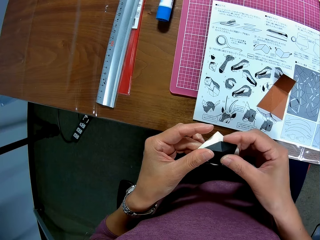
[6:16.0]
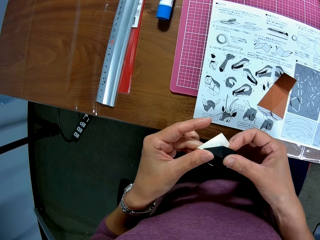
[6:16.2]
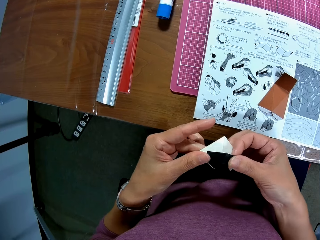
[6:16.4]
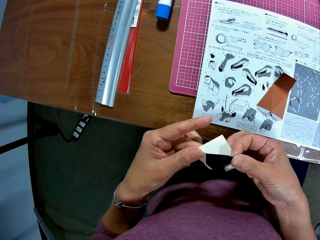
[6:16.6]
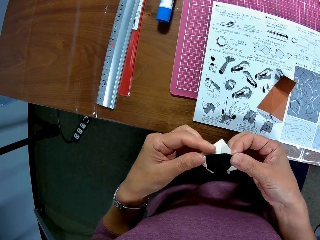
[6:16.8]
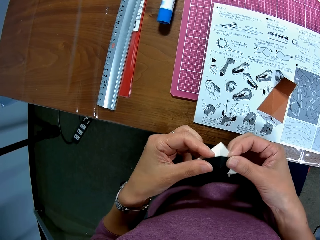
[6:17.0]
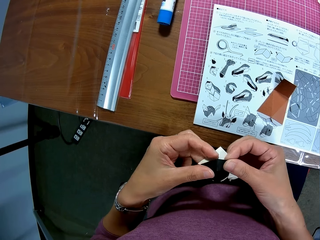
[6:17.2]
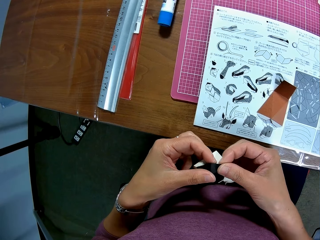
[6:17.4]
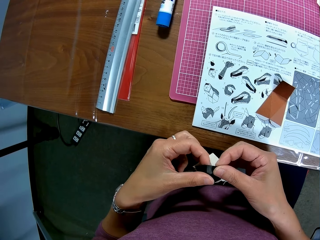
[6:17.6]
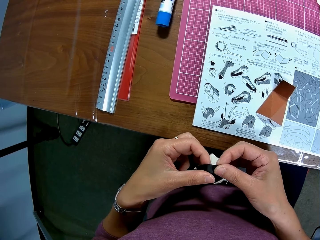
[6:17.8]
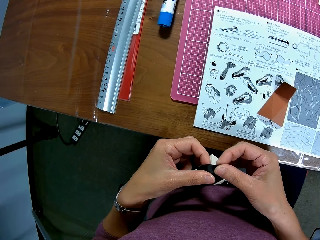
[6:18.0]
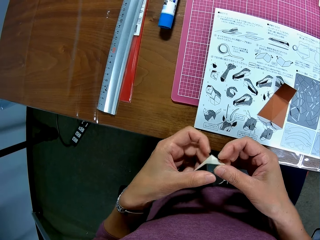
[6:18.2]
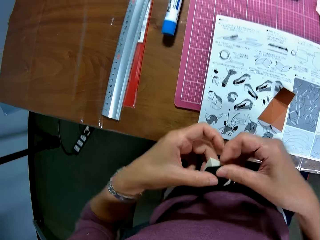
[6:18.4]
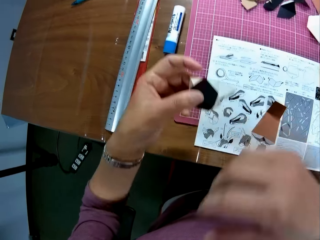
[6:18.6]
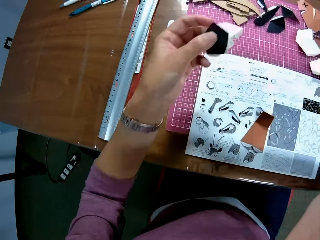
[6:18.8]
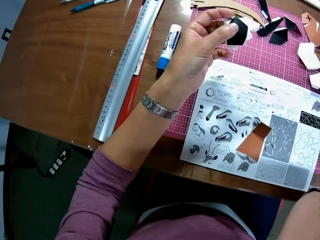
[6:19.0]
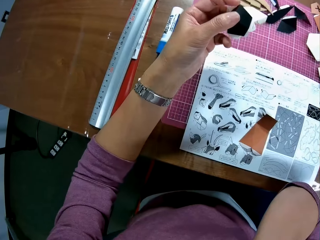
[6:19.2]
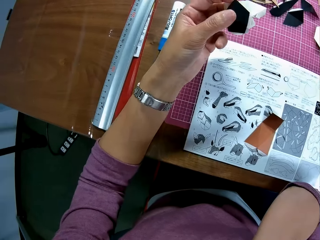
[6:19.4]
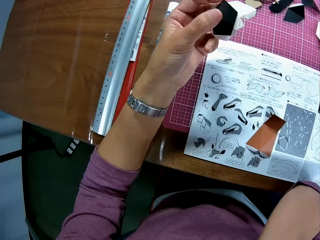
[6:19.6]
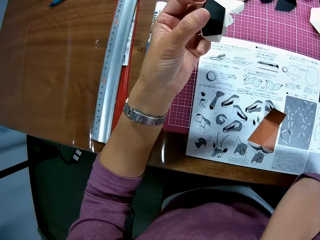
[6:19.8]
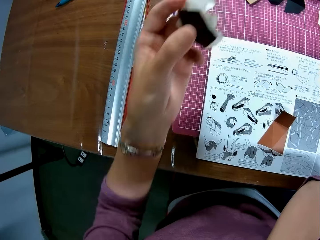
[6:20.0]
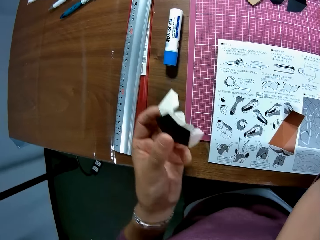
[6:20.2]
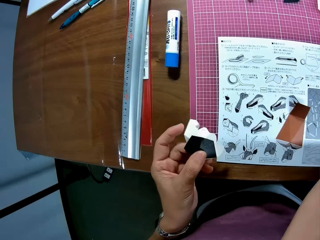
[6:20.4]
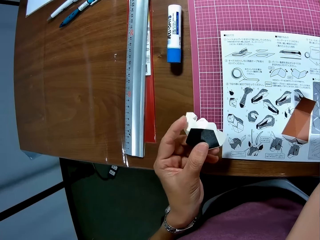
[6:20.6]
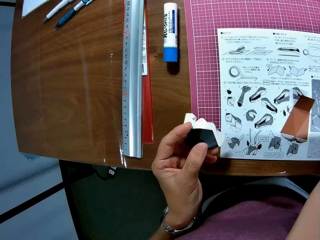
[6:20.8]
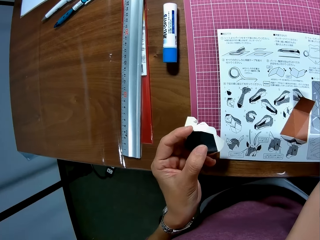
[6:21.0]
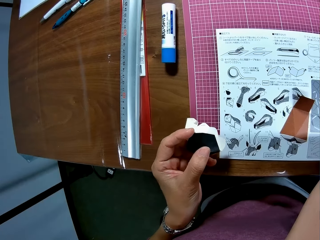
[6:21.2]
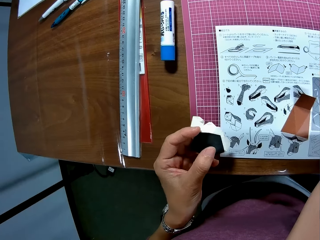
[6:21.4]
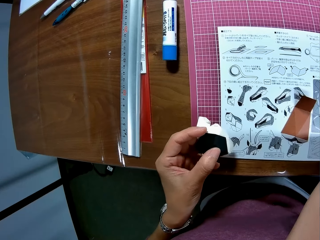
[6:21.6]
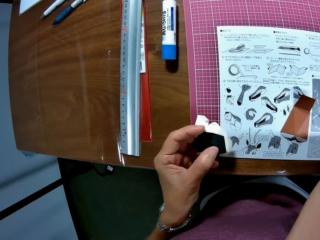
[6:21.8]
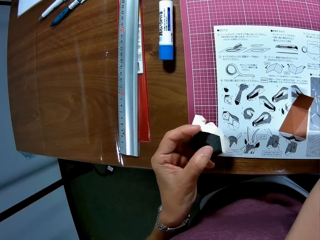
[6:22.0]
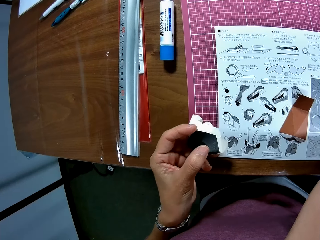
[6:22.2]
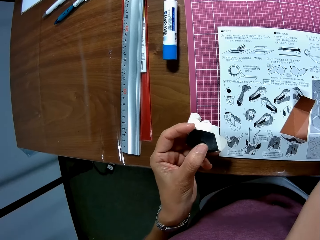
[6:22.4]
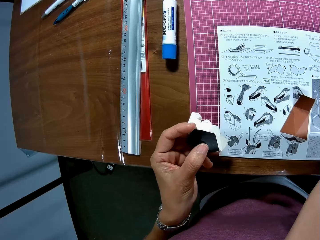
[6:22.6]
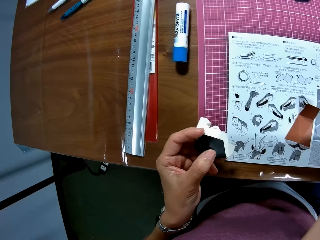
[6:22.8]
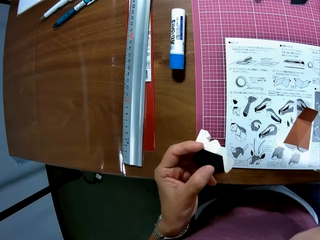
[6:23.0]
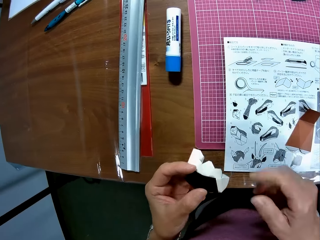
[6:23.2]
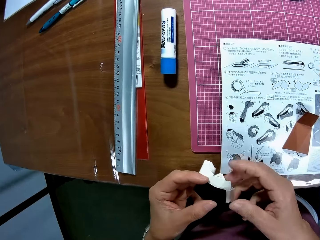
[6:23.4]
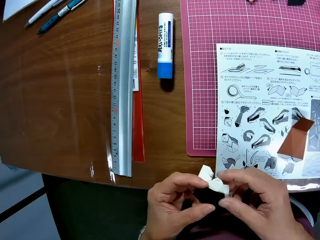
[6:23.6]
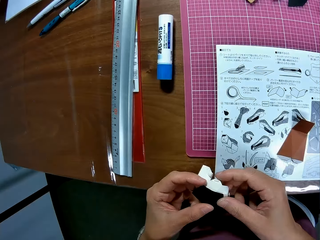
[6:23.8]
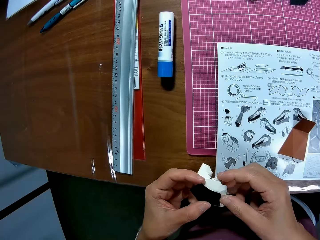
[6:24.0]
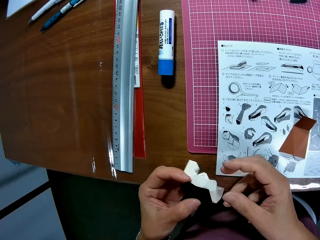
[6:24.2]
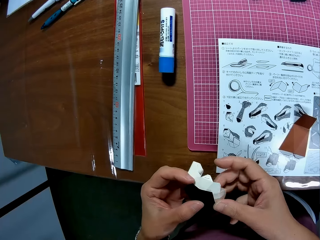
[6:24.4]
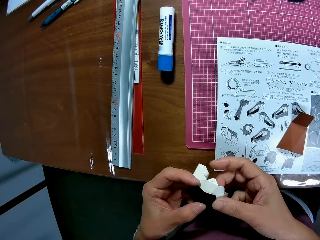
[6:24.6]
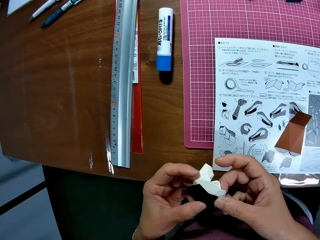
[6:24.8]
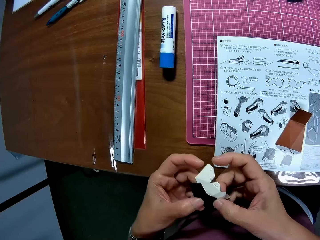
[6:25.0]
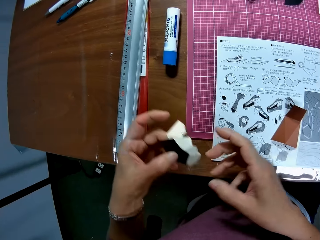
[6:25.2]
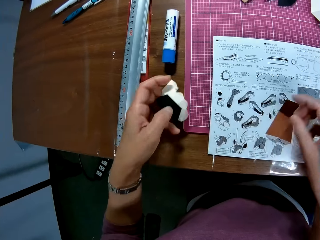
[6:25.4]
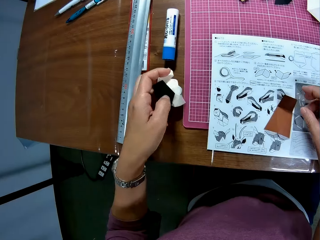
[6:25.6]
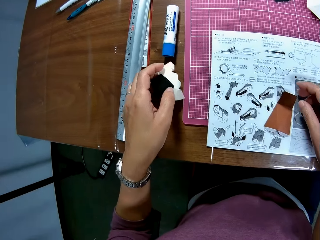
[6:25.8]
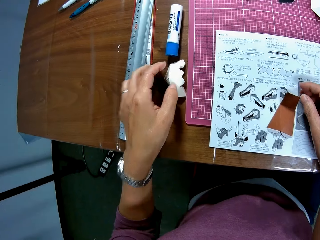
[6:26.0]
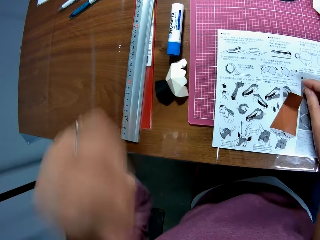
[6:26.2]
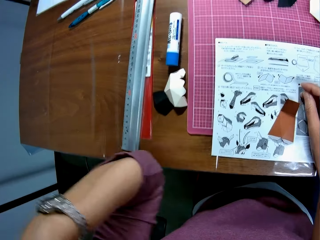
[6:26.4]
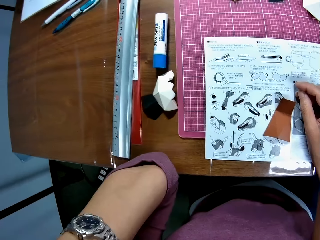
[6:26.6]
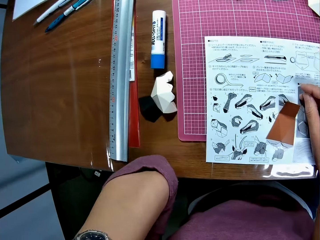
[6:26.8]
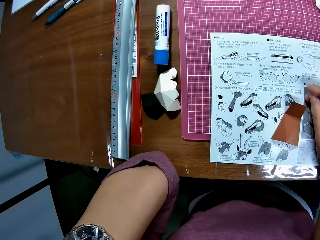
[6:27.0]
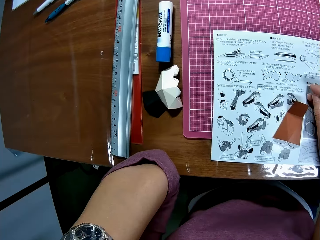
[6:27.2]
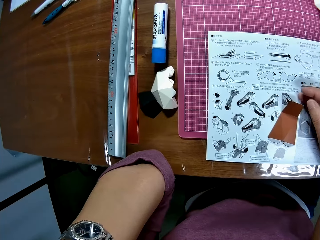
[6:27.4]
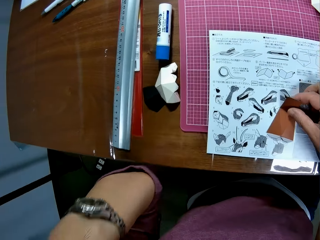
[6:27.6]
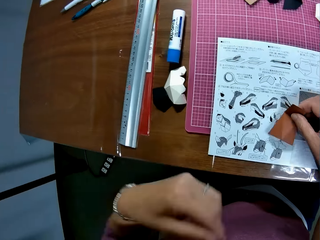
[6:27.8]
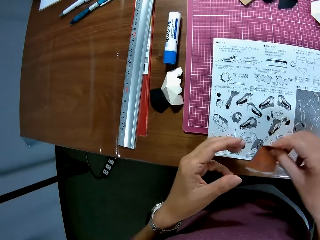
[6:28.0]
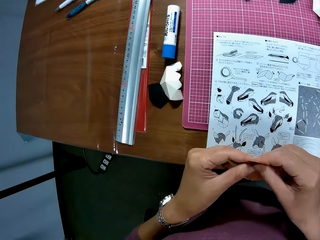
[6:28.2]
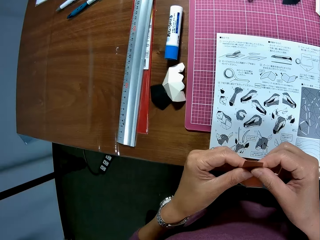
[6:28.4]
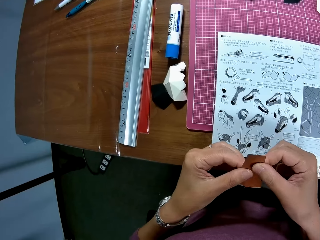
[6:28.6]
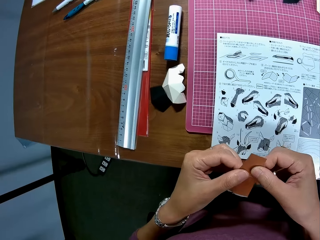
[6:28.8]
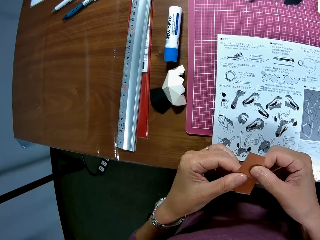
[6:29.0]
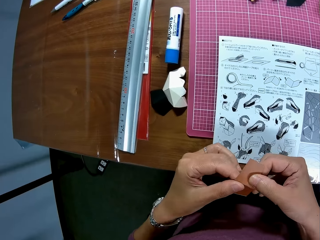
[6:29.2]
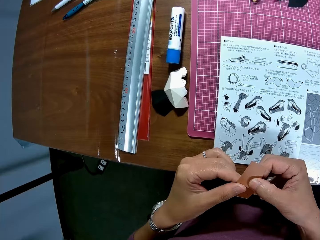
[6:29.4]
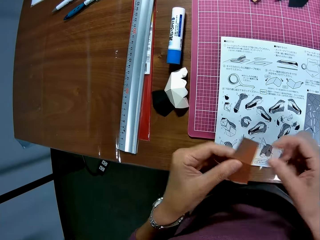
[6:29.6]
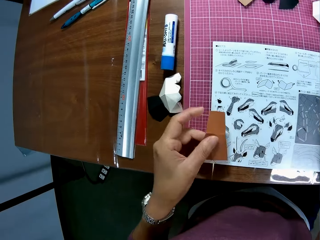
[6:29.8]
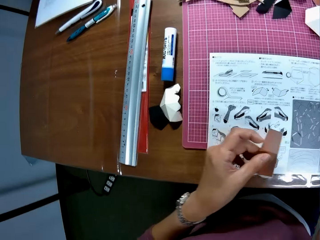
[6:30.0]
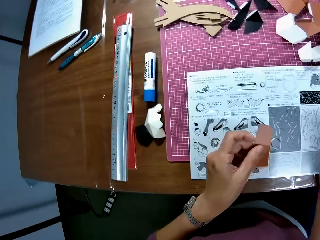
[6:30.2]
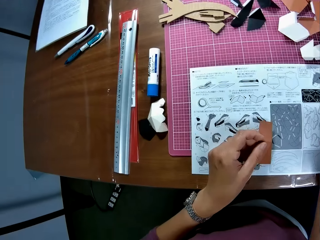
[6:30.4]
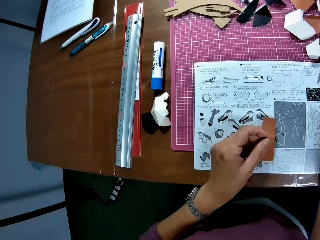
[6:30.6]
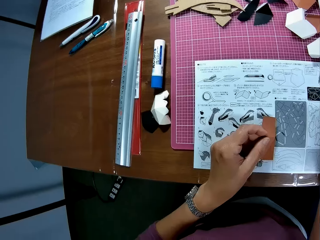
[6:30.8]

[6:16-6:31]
The camera wearer puts his hand on the table. He touches his face. He lifts up the crafting papers. He puts the crafting papers on the table. He touches his shoulder. He adjusts his camera. He picks up a crafting paper on the table.

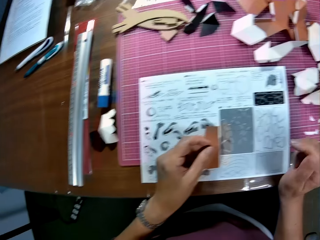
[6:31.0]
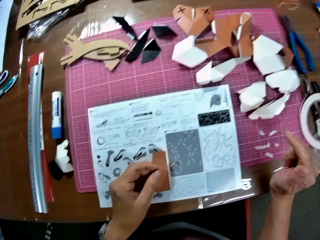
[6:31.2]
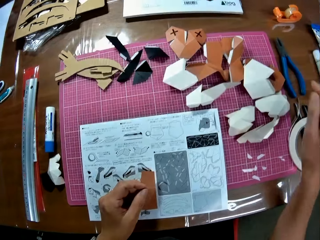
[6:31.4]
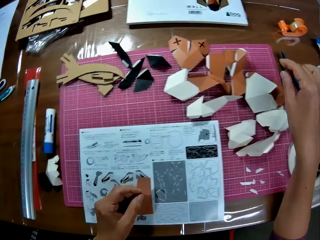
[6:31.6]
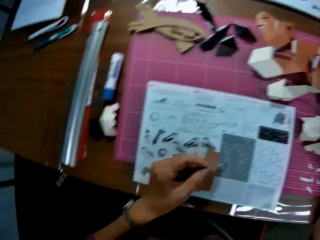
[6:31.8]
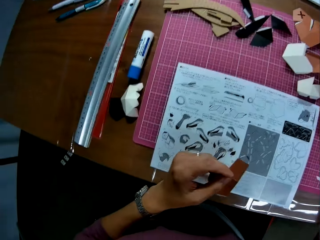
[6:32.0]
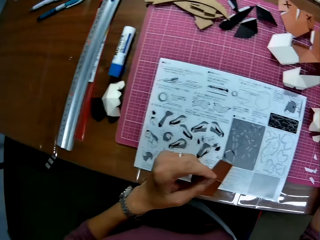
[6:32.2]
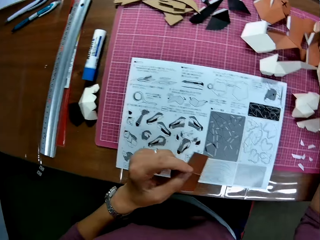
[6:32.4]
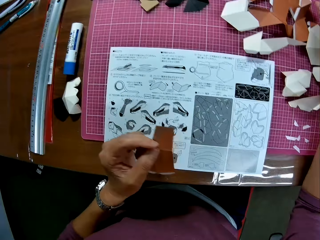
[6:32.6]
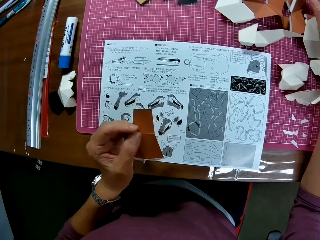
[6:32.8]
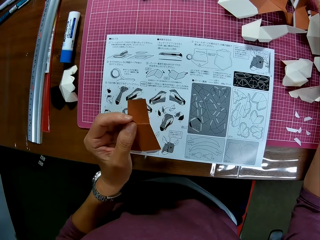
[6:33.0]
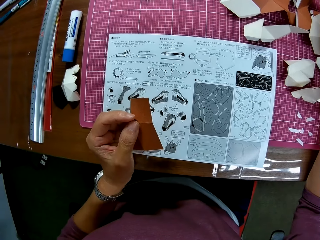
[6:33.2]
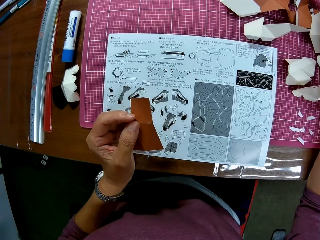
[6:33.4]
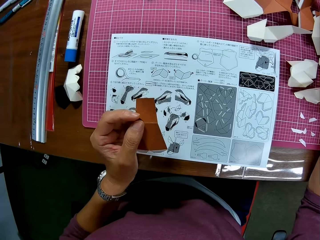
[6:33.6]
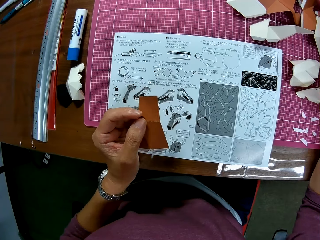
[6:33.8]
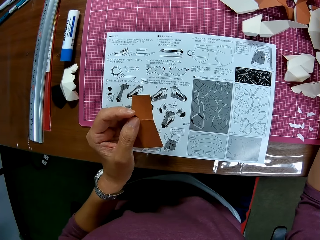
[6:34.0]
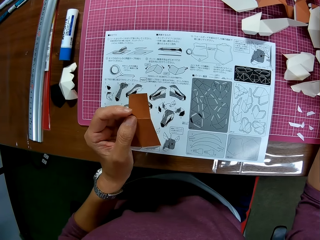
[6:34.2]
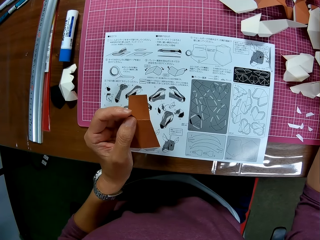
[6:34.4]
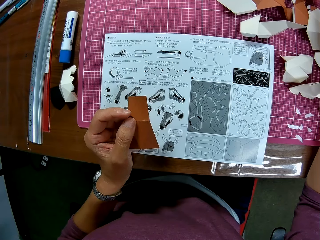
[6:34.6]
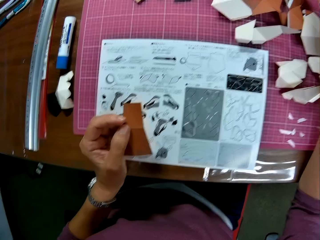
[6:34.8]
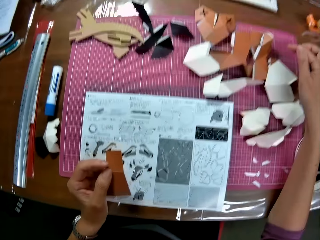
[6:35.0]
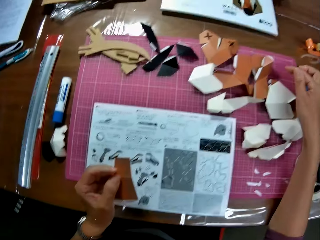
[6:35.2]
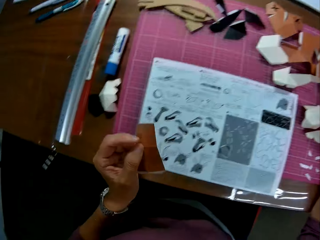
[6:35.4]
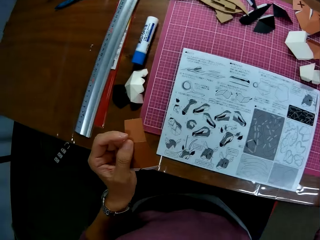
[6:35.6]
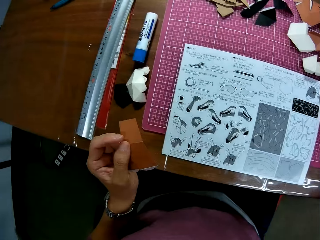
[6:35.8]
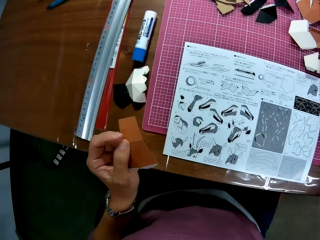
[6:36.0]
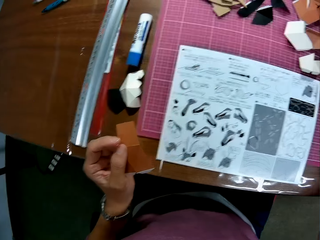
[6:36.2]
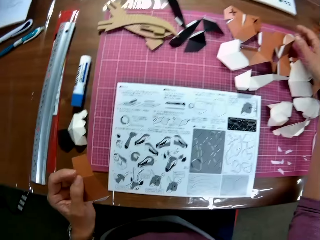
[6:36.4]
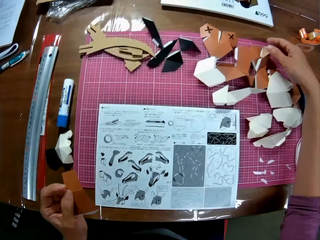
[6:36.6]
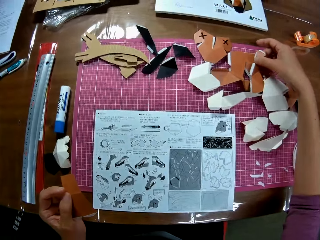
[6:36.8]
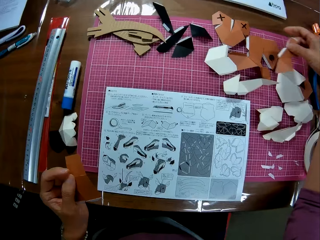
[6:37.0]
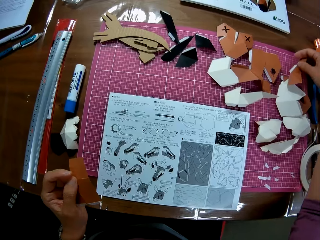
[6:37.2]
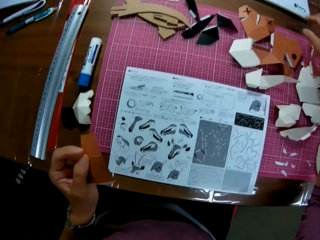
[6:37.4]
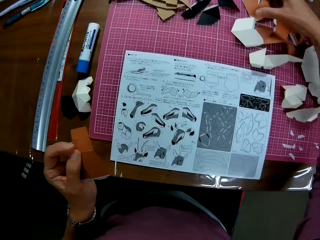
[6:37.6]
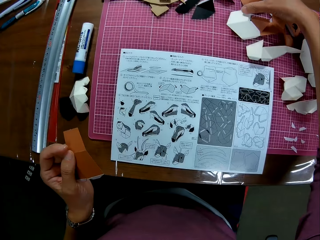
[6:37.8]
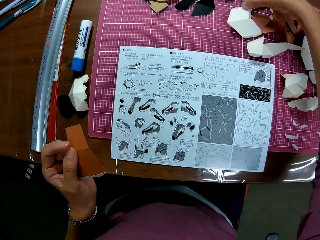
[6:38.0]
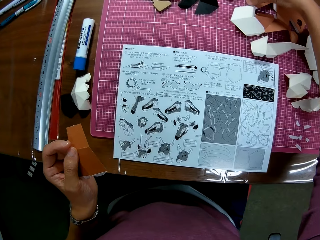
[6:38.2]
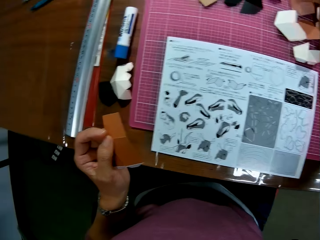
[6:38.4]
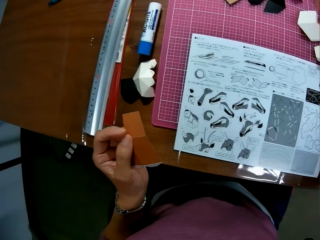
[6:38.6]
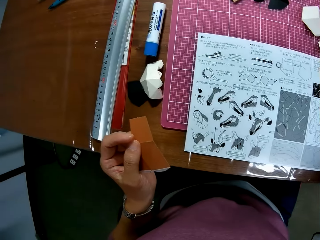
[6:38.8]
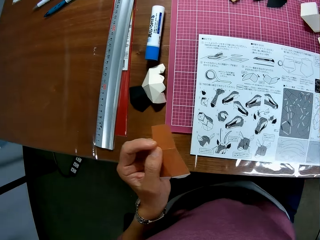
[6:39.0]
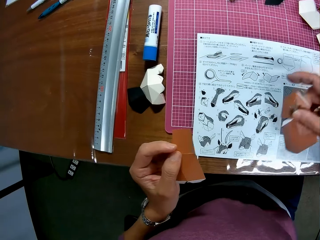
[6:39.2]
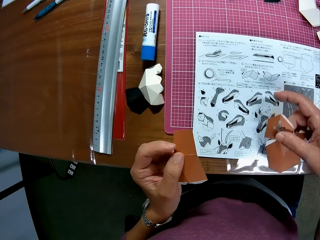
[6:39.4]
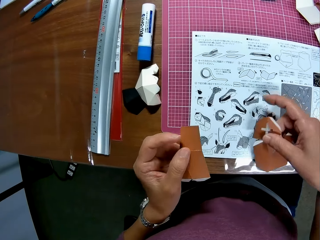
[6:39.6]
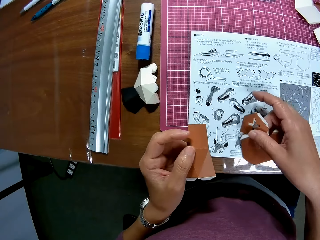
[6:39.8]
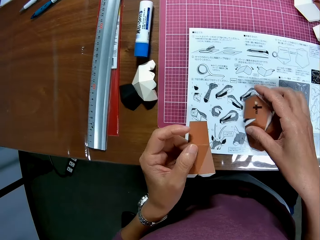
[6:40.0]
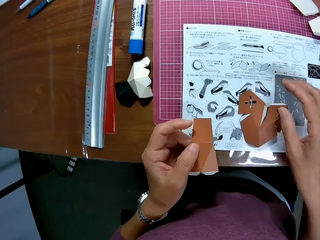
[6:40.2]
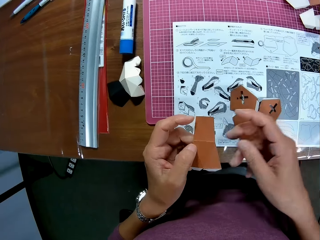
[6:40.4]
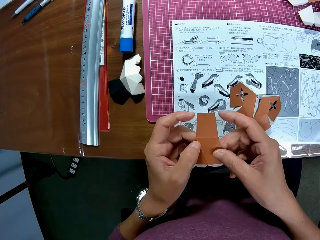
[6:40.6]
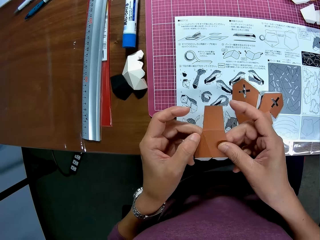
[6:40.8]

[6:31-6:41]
The camera wearer moves a crafting paper on the table. They pick up the crafting paper on the table. They drop the crafting paper on the table.
